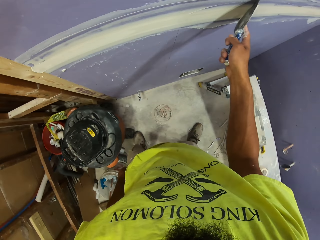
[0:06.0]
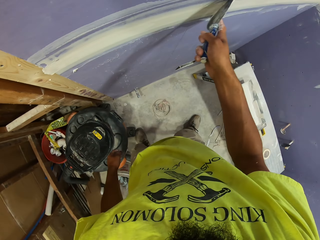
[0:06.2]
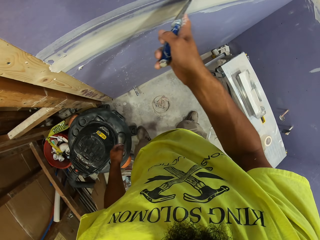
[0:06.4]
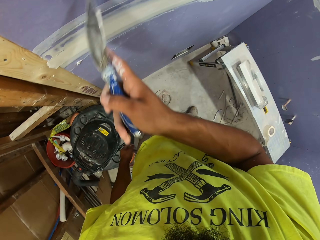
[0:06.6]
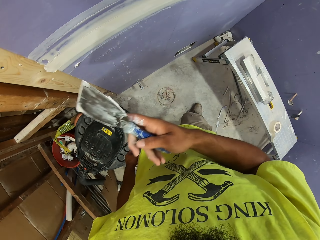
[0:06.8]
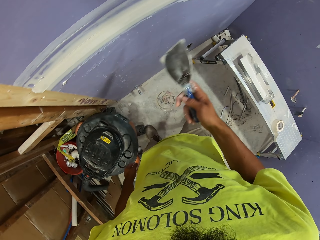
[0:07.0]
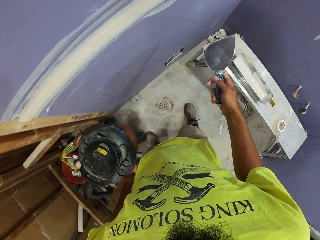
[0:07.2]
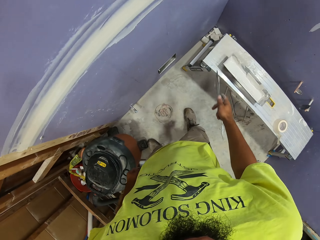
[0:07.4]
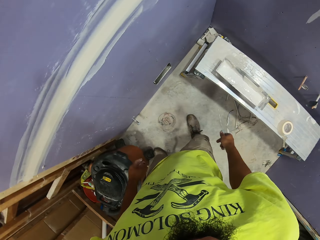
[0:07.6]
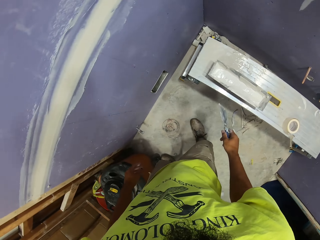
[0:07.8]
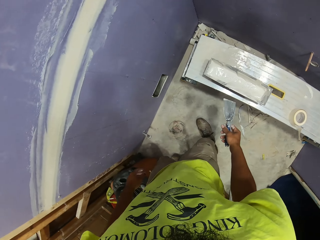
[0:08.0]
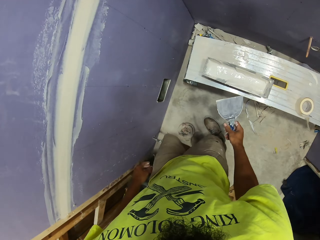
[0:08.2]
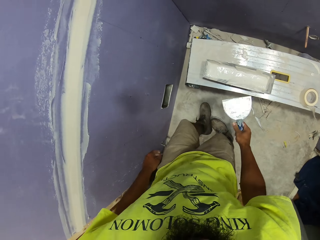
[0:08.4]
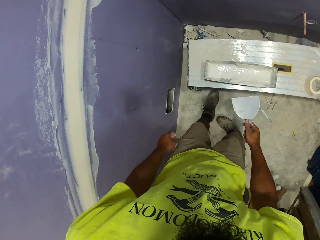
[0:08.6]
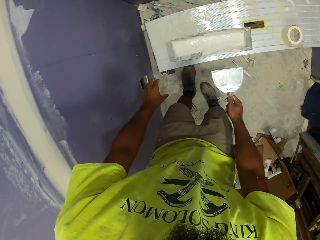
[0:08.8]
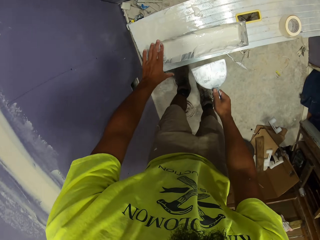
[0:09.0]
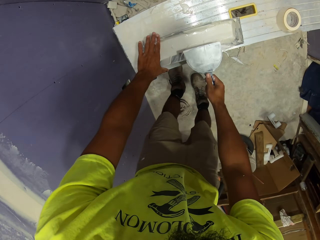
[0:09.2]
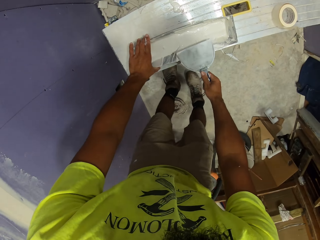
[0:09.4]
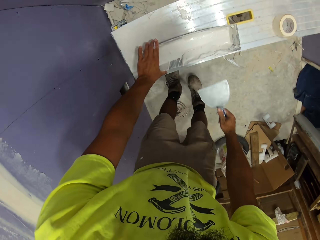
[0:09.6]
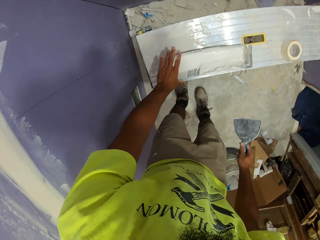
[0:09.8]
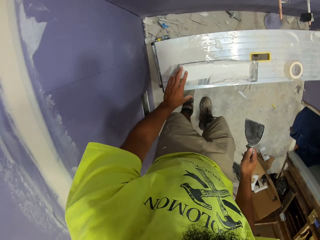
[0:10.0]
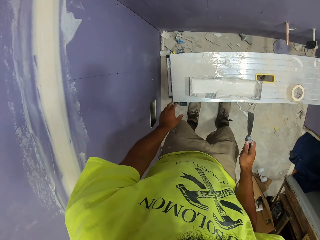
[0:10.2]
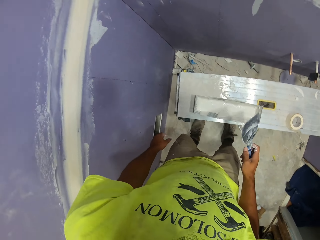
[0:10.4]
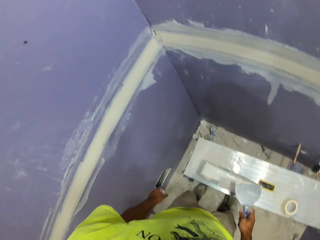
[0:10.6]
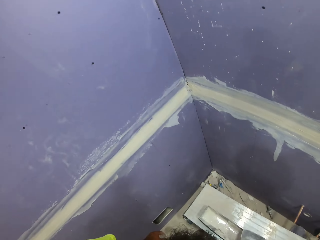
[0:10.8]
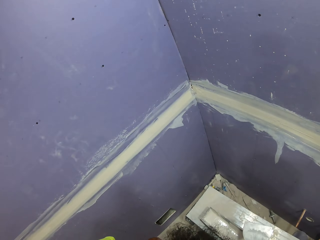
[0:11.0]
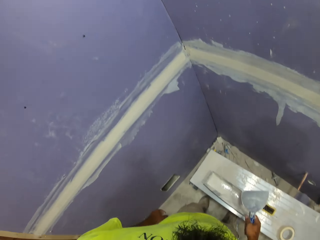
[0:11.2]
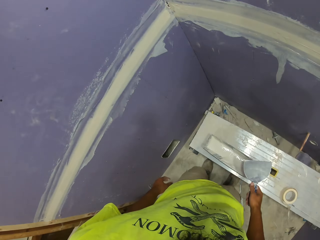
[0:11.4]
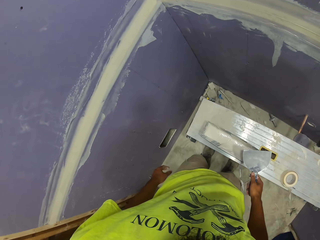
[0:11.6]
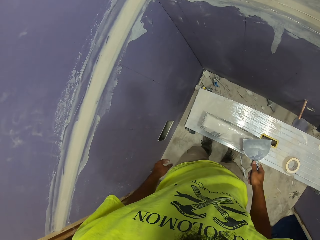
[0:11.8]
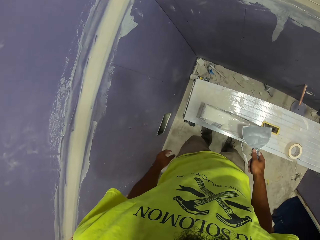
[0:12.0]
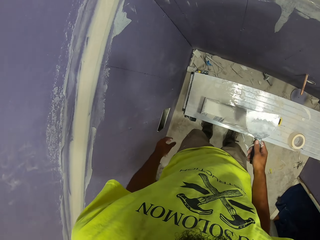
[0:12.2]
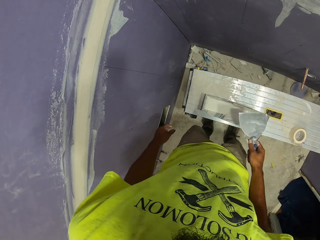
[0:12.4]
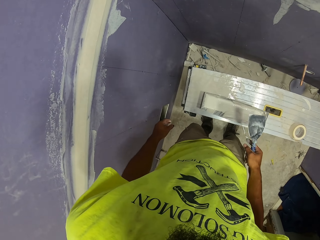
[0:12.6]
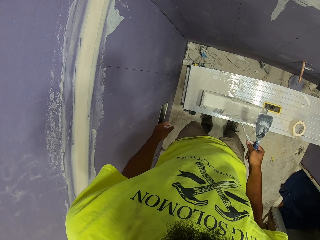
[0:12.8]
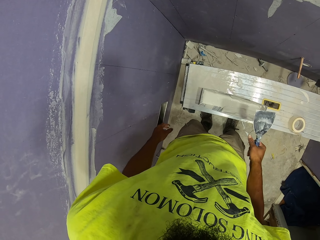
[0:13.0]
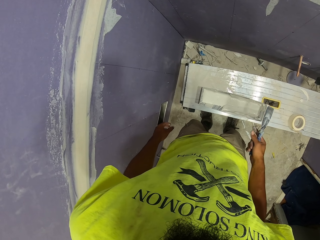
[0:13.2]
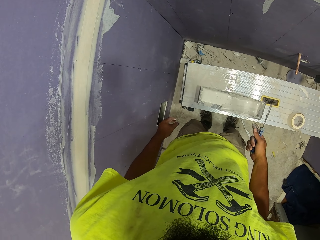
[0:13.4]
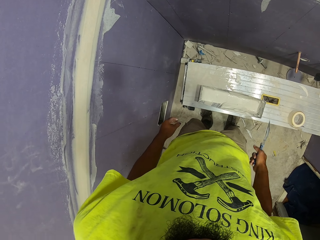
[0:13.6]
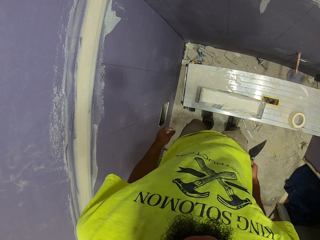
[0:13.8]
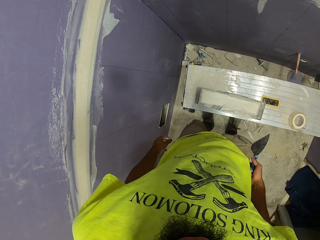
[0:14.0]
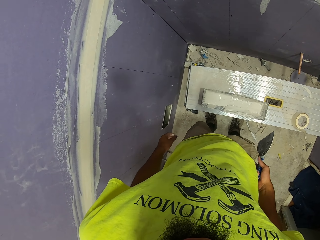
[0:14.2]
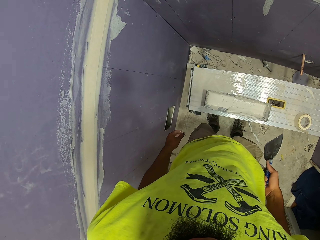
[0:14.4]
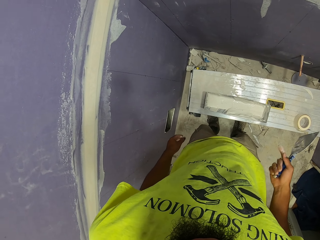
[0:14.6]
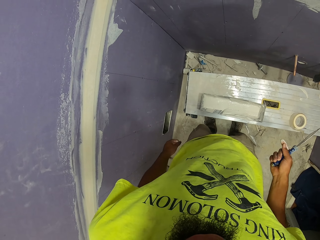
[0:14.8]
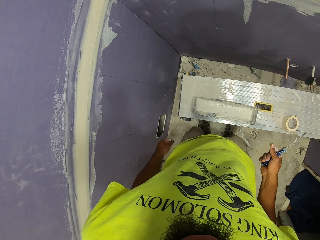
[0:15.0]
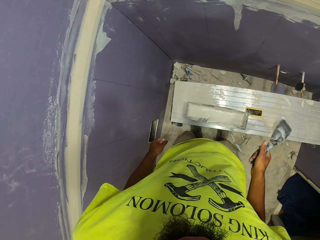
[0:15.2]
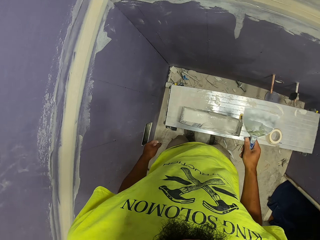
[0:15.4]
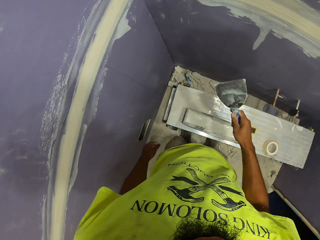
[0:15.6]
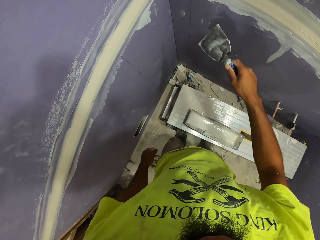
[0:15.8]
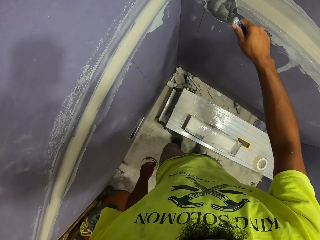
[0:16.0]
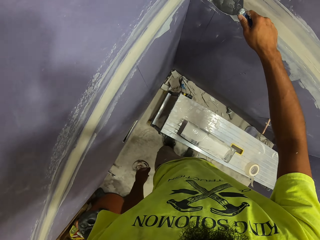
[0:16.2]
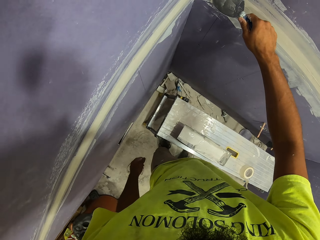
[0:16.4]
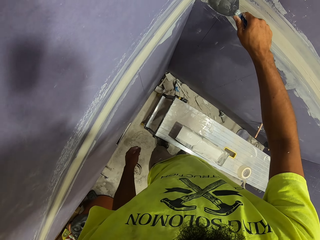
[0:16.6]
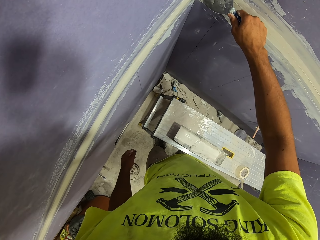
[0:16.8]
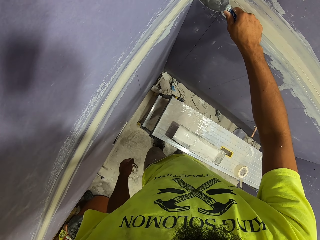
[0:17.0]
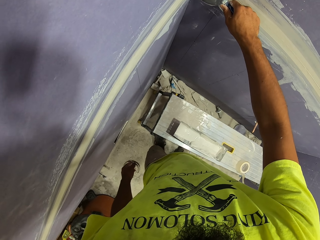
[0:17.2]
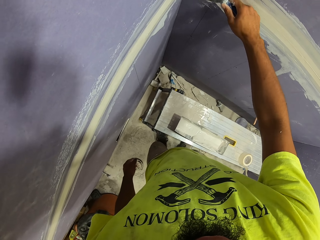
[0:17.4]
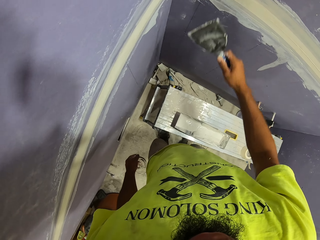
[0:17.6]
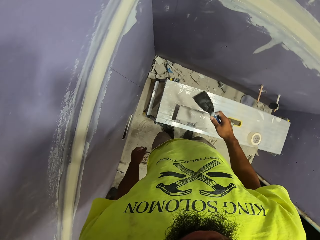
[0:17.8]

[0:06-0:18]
The camera wearer scrapes paint off the wall. They apply wall filler on the wall. They scrape off paint from the paint scraper. They wipe something. They look around. They wipe their hands with their pants. They scrape paint off the wall.

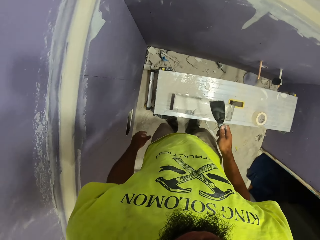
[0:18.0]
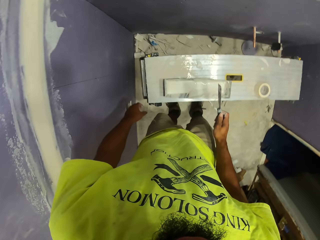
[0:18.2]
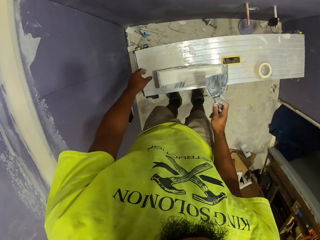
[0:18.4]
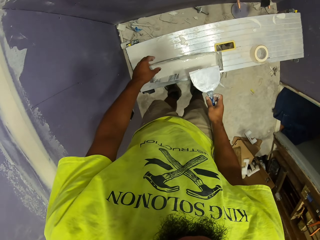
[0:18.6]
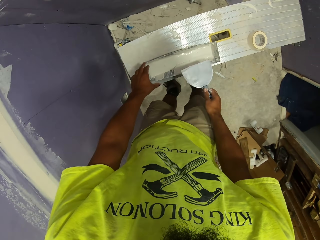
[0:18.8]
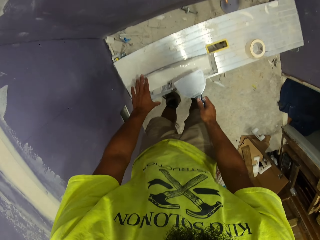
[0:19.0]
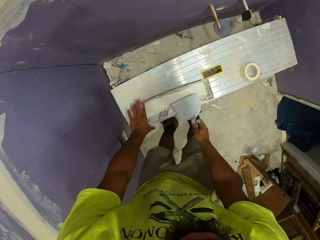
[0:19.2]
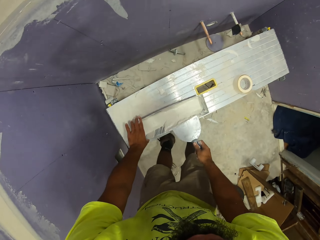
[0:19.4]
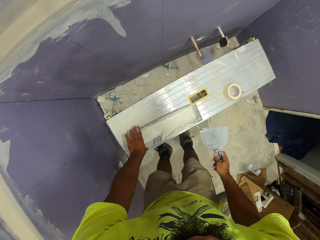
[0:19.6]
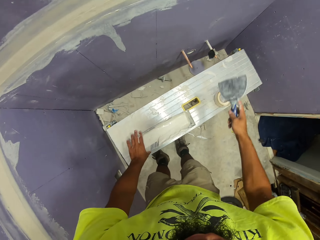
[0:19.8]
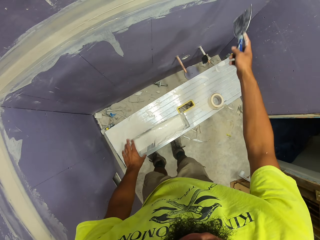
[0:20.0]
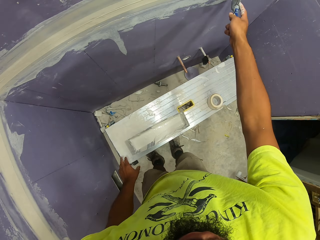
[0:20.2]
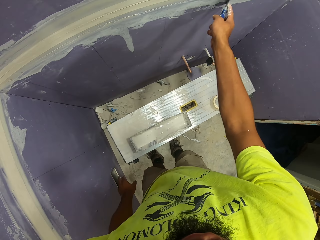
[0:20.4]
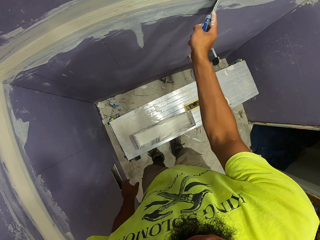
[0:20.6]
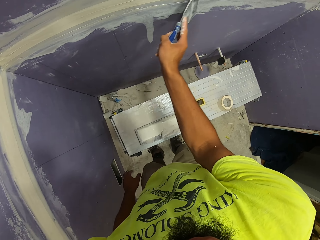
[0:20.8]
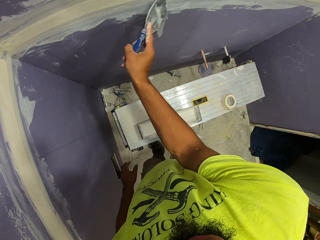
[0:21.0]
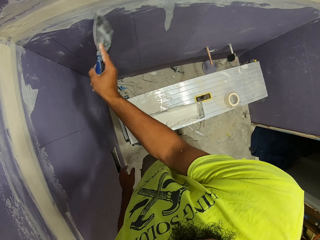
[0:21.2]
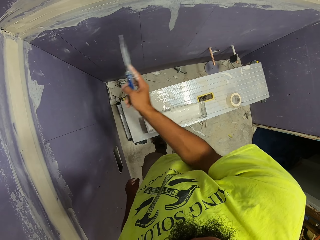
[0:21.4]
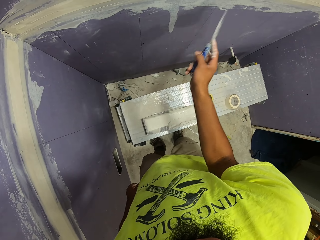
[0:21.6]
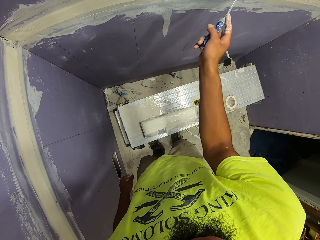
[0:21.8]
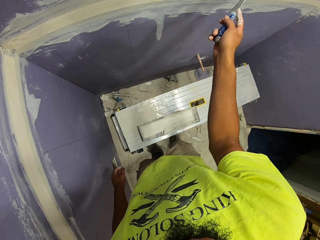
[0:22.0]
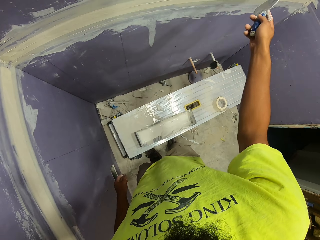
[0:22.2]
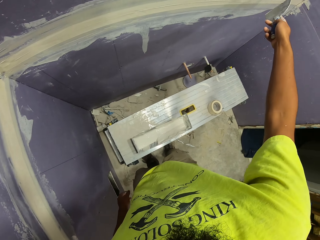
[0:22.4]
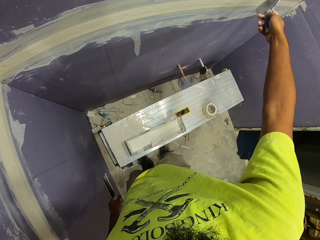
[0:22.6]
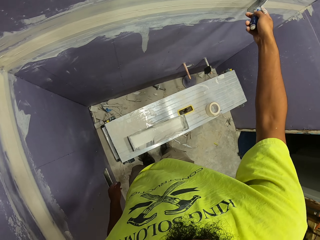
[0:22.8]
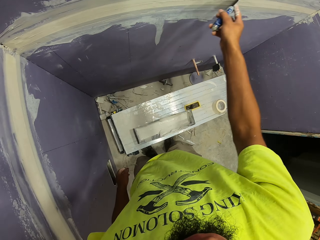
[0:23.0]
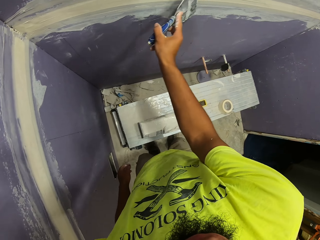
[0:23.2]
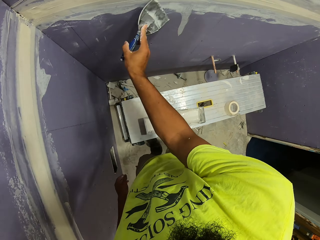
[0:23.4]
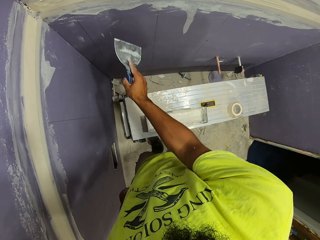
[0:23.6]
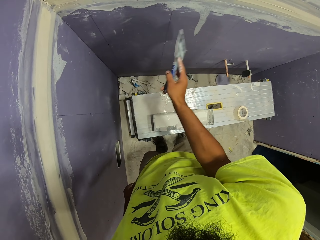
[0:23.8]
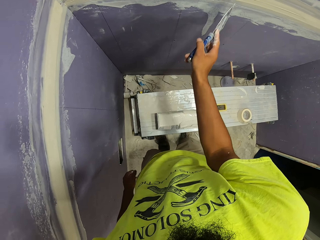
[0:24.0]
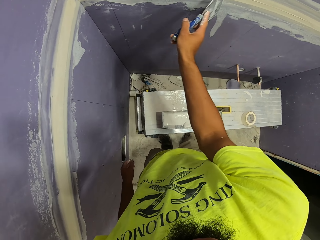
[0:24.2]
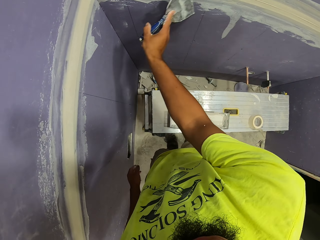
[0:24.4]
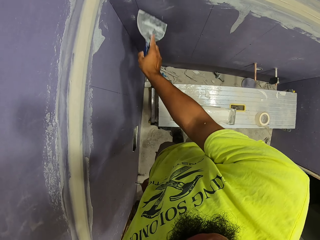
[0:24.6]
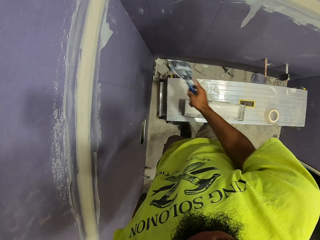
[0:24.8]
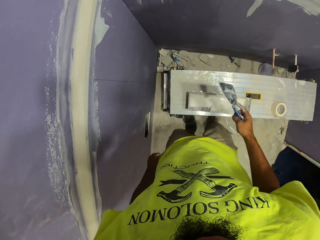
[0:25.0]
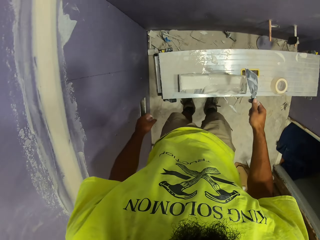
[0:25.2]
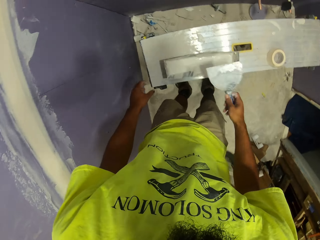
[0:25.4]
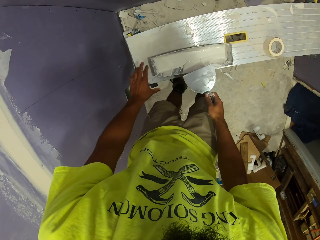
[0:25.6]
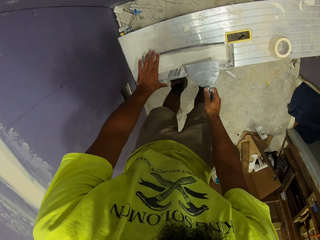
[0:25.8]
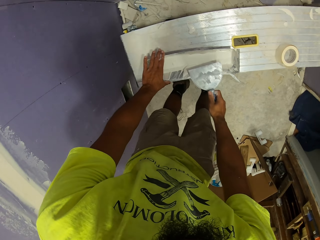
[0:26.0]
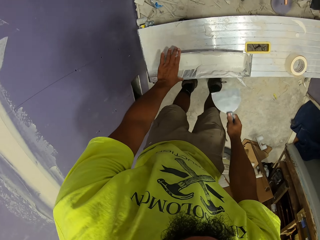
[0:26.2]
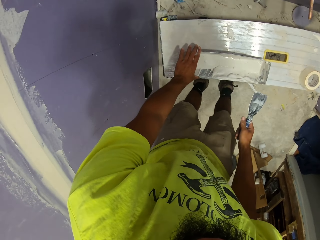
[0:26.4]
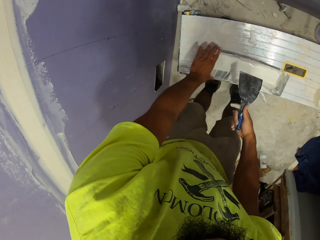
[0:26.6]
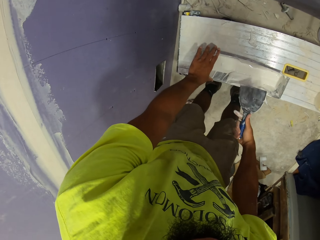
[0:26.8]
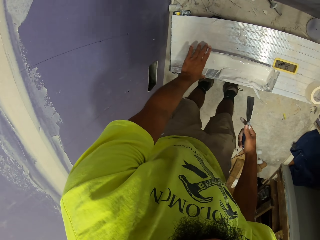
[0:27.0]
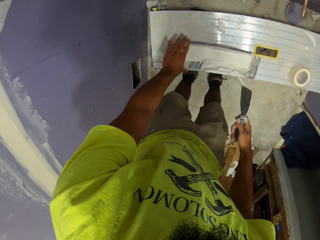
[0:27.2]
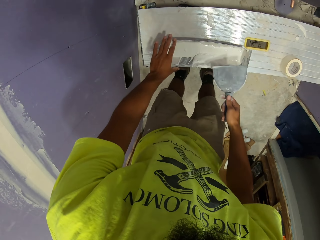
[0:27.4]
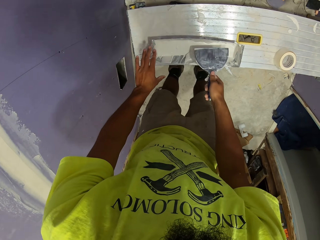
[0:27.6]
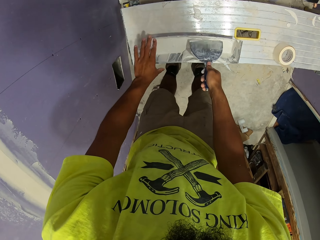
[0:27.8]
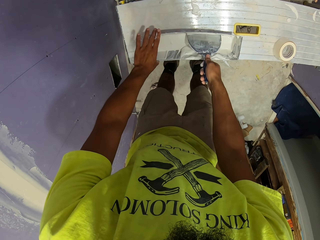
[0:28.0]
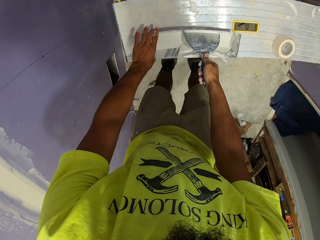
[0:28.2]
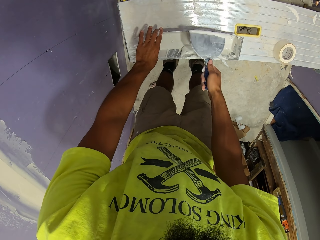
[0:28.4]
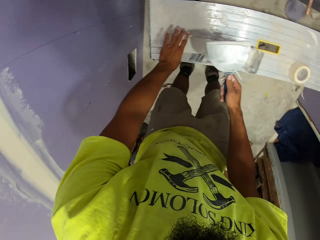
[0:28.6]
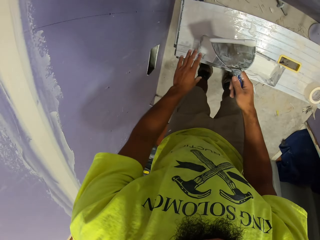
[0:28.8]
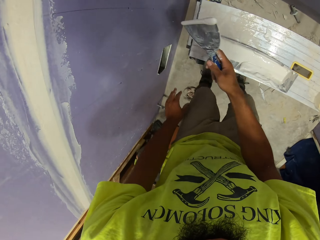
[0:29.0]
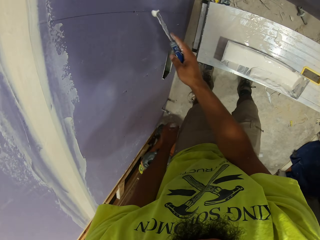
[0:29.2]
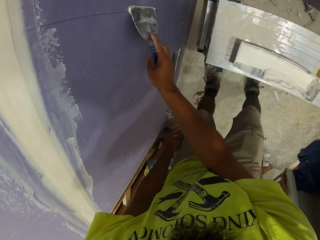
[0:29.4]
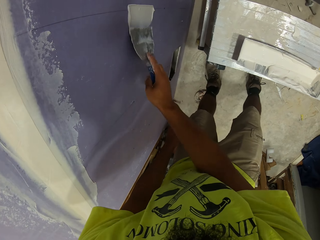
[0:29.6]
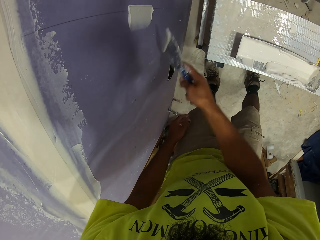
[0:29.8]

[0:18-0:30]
The camera wearer applies filler on the wall. They scrape off paint from the paint scraper. They wipe something. They scrape paint off the wall. They smoothen the filler on the wall. They scrape off paint from the paint scraper. They wipe something. They scoop paint with the paint scraper.
